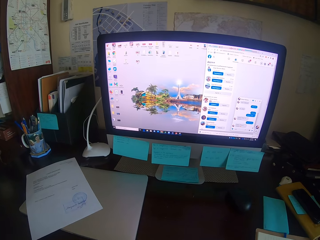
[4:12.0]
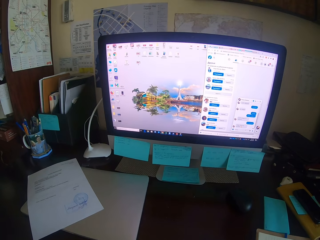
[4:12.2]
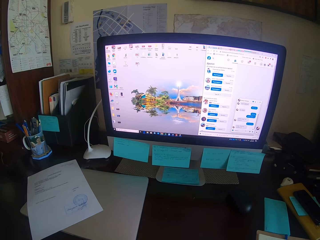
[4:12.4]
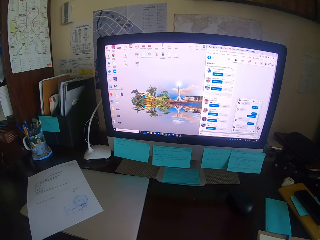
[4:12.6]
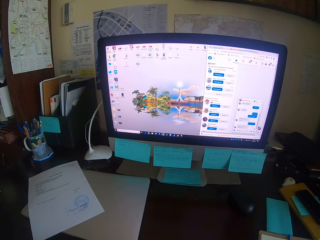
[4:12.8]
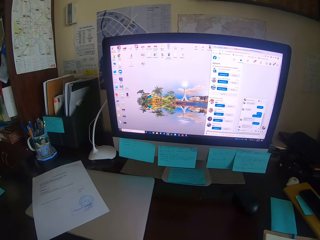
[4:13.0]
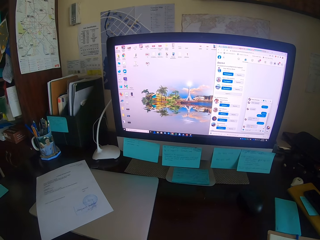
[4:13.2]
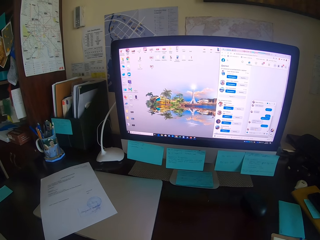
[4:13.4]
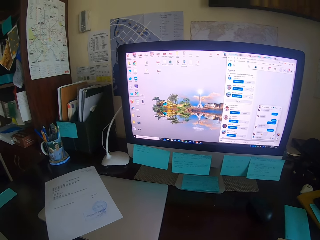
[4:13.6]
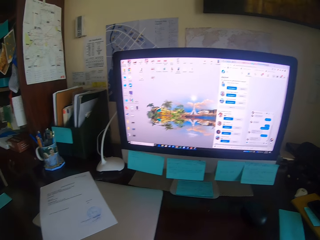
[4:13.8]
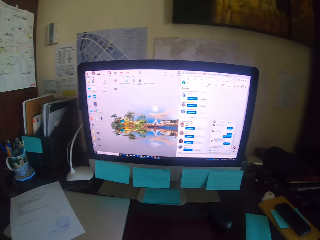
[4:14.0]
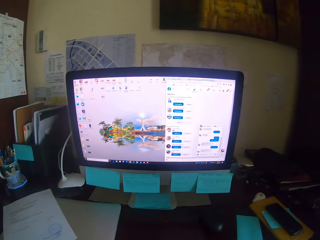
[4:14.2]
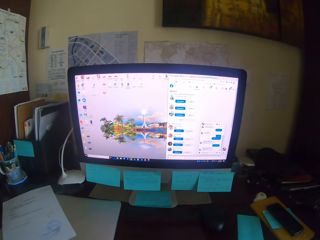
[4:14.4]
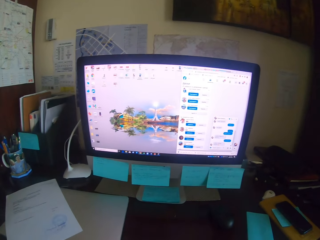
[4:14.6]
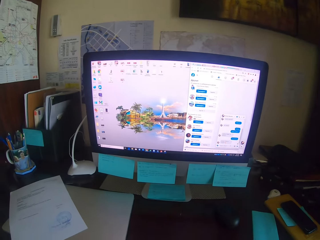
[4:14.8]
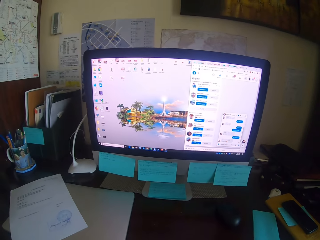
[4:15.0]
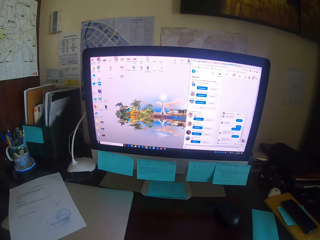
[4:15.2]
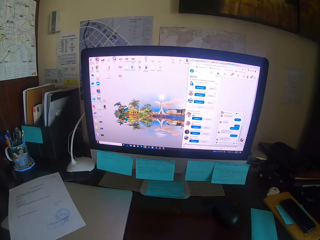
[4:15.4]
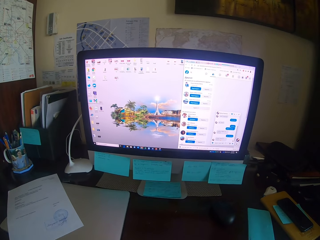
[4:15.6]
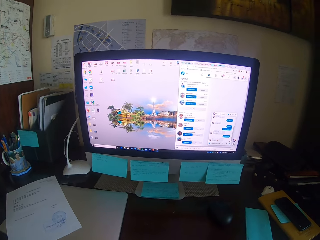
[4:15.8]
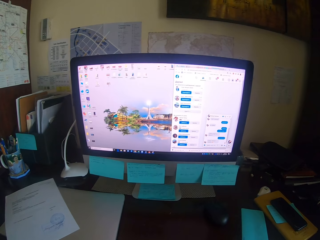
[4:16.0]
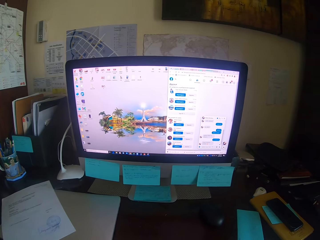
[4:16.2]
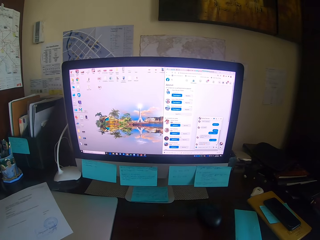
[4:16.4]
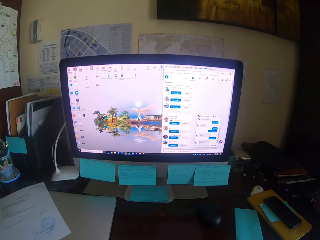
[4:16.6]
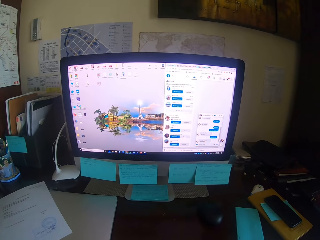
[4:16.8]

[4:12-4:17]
The camera wearer focuses on a computer.

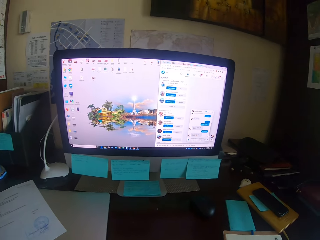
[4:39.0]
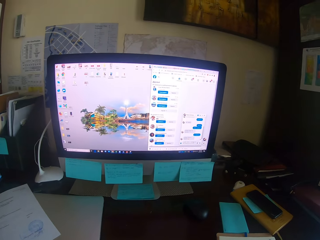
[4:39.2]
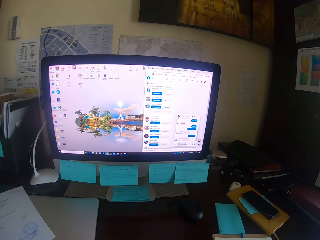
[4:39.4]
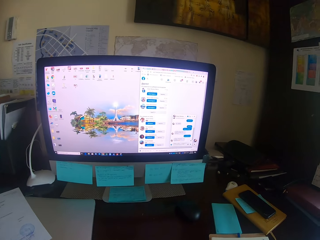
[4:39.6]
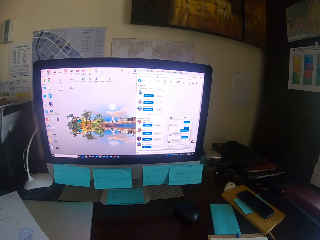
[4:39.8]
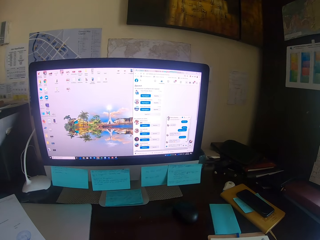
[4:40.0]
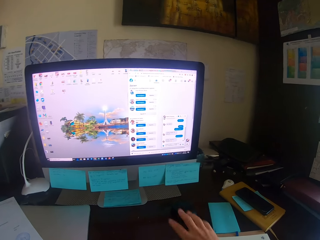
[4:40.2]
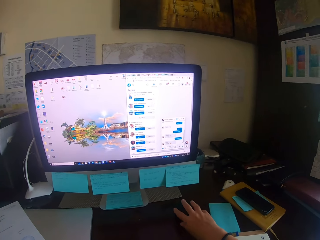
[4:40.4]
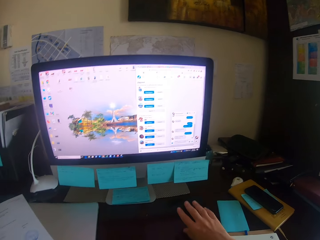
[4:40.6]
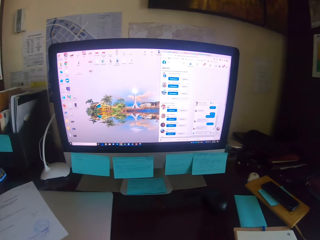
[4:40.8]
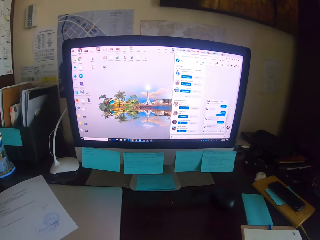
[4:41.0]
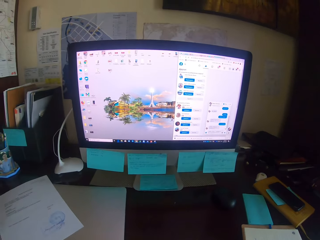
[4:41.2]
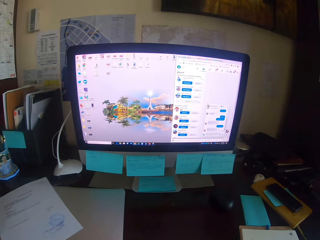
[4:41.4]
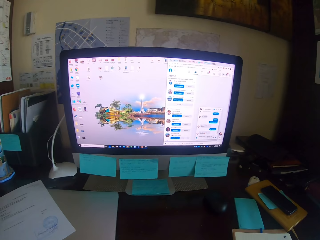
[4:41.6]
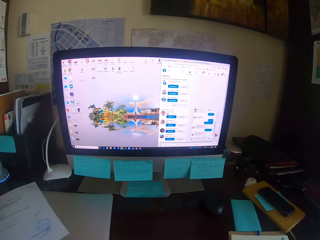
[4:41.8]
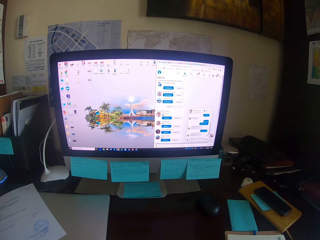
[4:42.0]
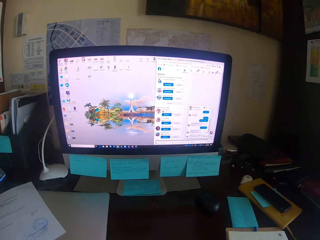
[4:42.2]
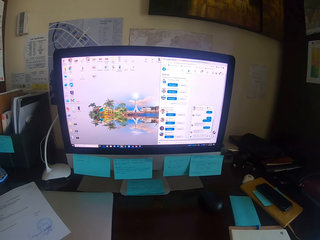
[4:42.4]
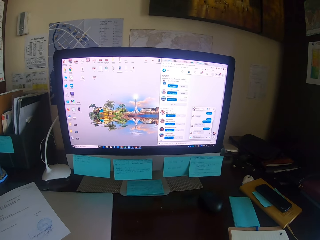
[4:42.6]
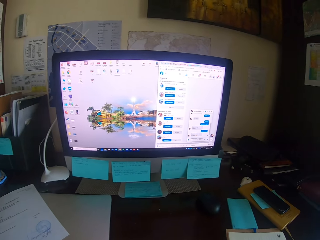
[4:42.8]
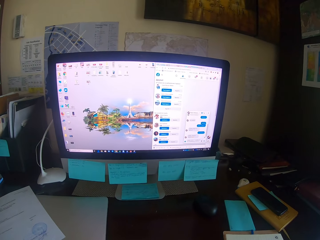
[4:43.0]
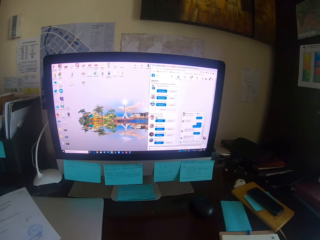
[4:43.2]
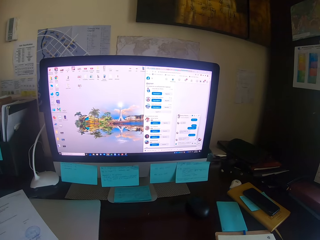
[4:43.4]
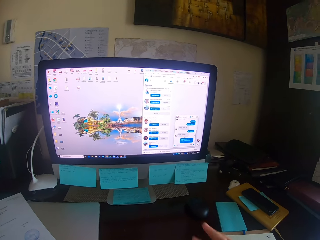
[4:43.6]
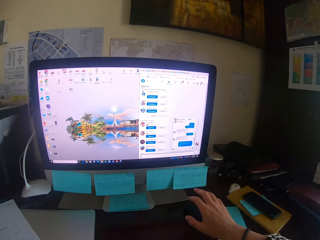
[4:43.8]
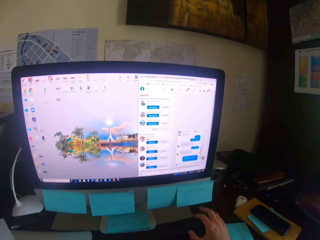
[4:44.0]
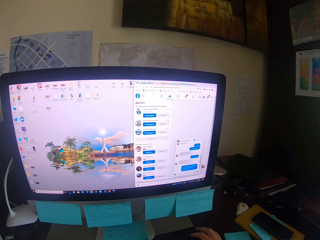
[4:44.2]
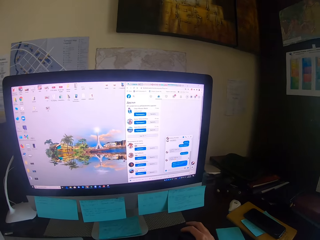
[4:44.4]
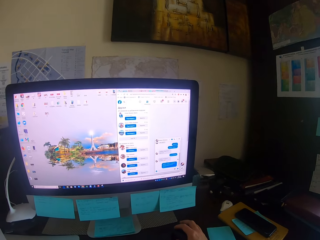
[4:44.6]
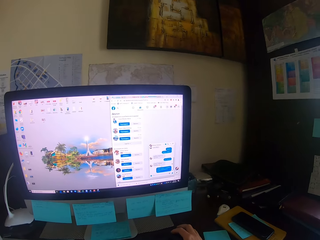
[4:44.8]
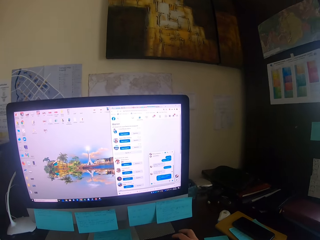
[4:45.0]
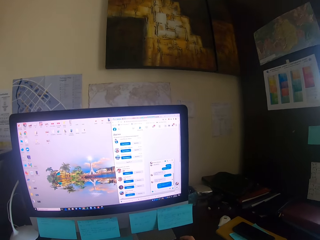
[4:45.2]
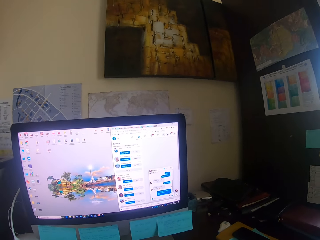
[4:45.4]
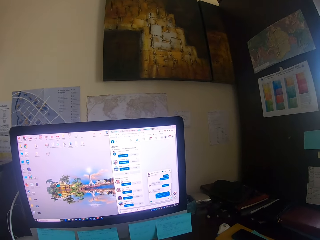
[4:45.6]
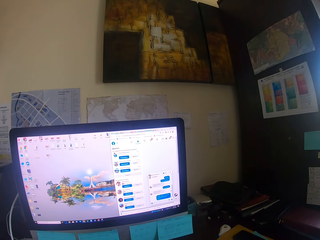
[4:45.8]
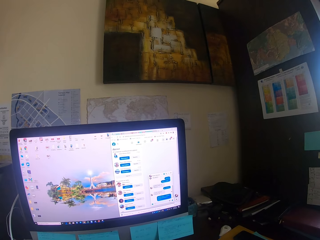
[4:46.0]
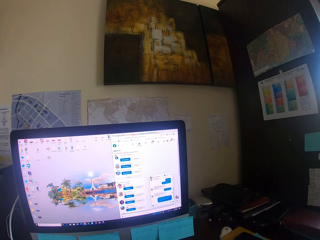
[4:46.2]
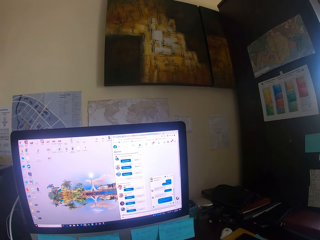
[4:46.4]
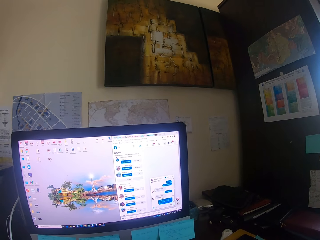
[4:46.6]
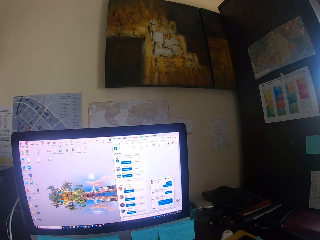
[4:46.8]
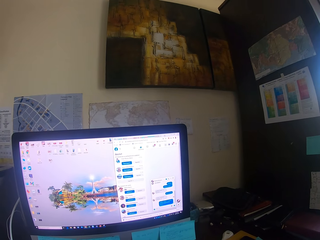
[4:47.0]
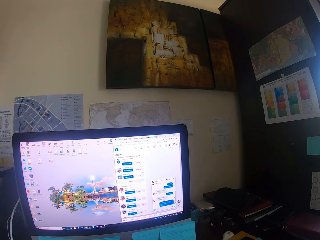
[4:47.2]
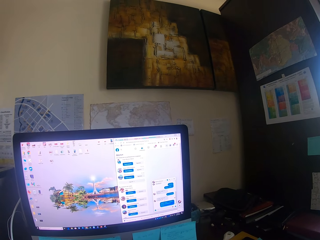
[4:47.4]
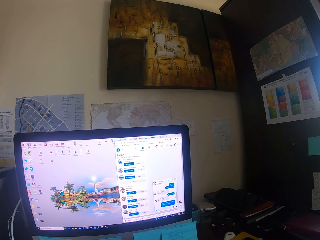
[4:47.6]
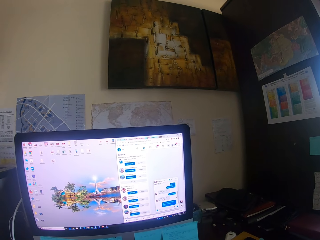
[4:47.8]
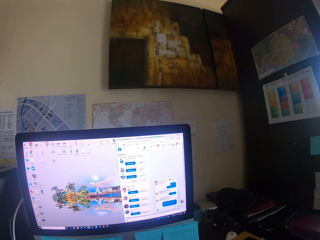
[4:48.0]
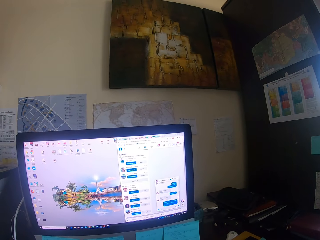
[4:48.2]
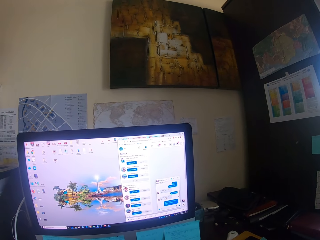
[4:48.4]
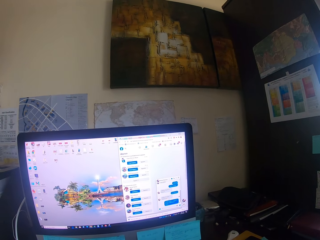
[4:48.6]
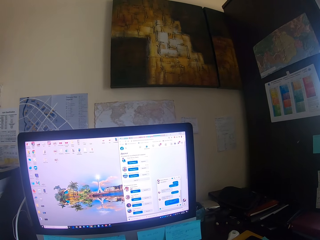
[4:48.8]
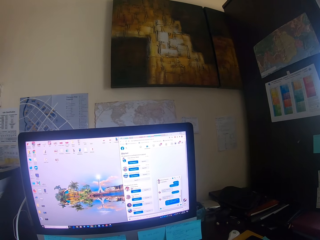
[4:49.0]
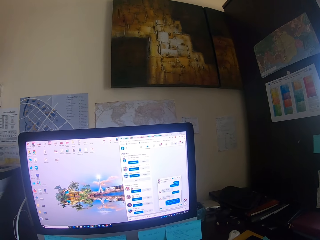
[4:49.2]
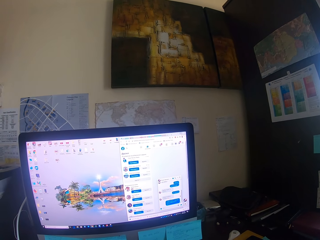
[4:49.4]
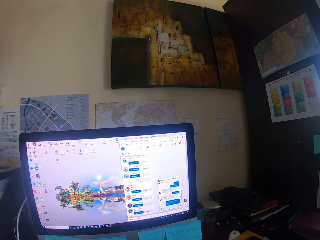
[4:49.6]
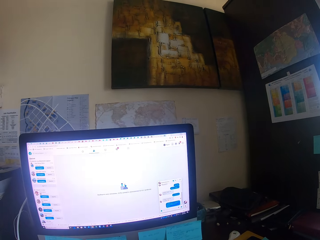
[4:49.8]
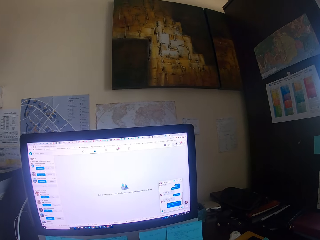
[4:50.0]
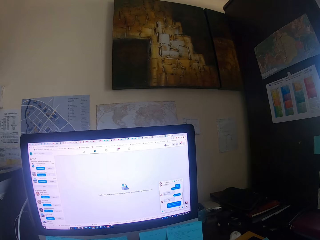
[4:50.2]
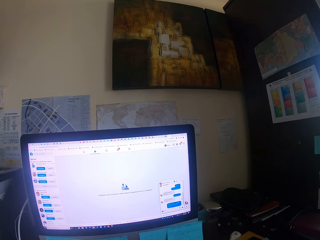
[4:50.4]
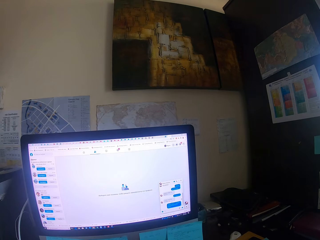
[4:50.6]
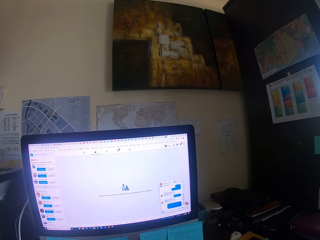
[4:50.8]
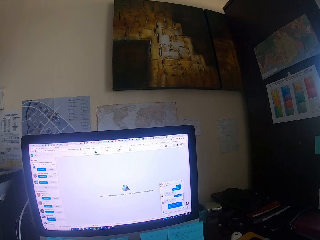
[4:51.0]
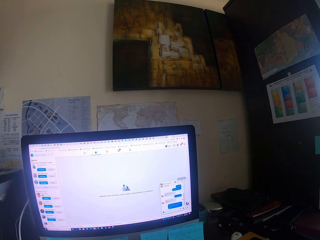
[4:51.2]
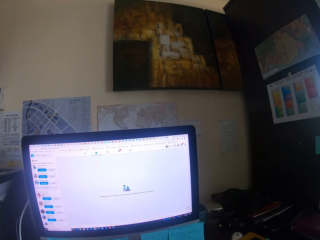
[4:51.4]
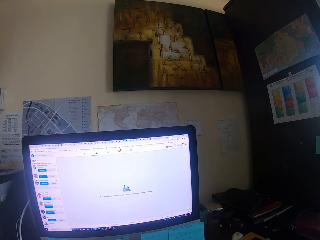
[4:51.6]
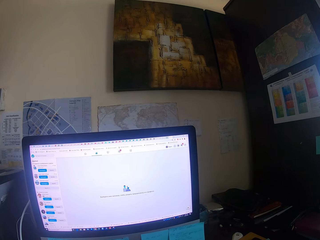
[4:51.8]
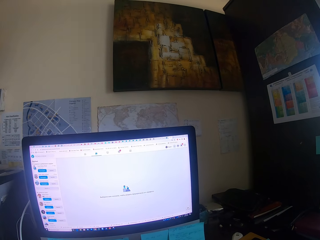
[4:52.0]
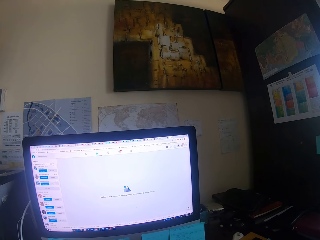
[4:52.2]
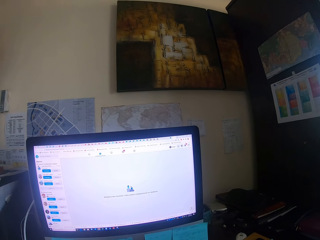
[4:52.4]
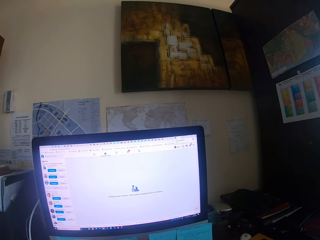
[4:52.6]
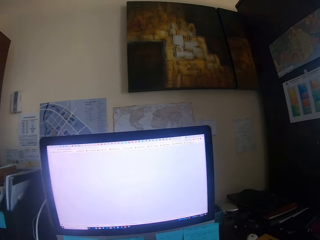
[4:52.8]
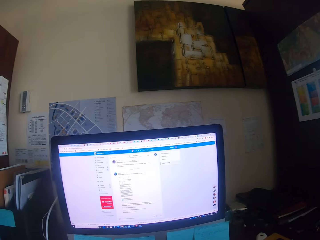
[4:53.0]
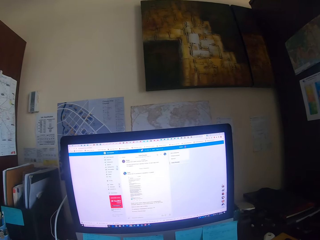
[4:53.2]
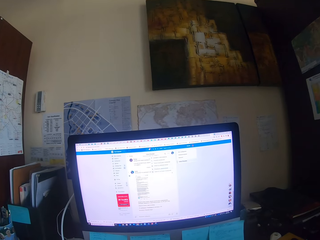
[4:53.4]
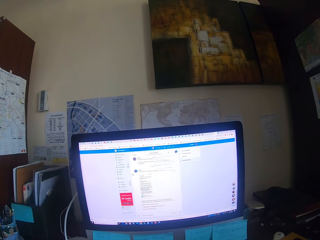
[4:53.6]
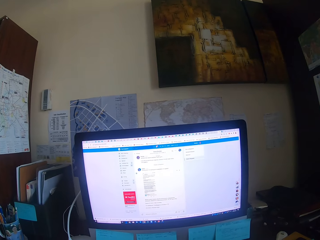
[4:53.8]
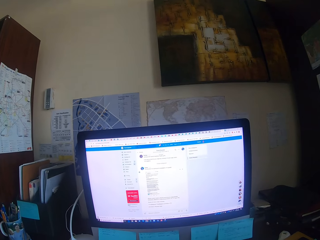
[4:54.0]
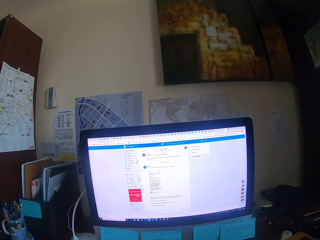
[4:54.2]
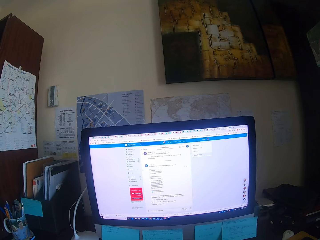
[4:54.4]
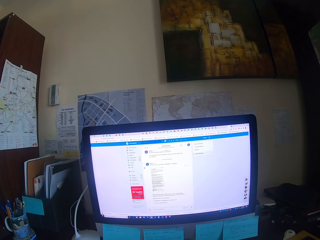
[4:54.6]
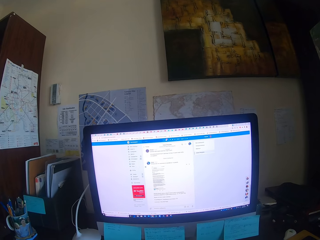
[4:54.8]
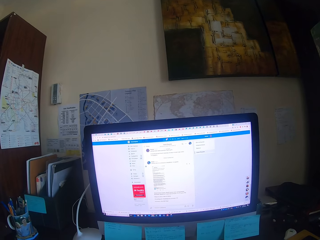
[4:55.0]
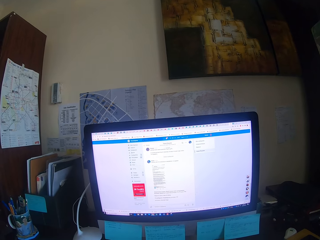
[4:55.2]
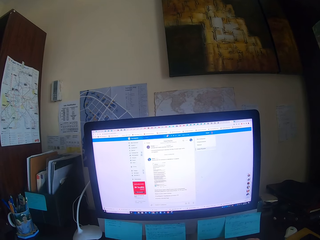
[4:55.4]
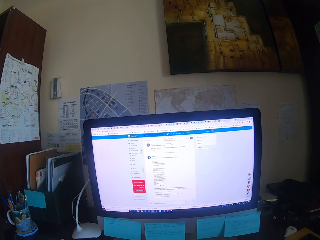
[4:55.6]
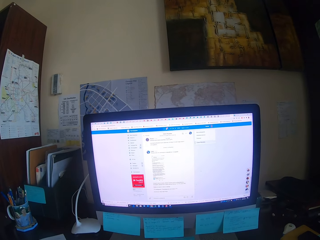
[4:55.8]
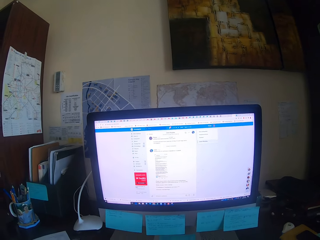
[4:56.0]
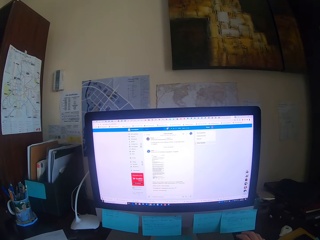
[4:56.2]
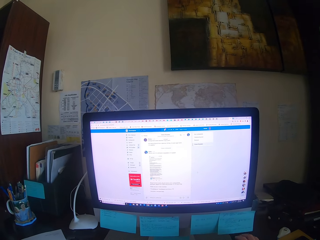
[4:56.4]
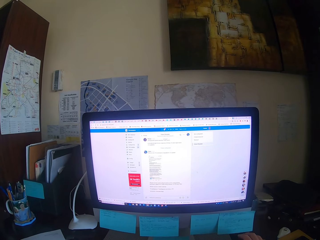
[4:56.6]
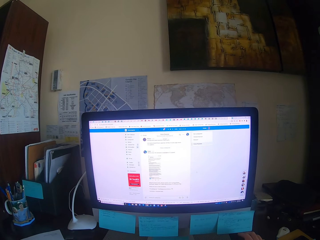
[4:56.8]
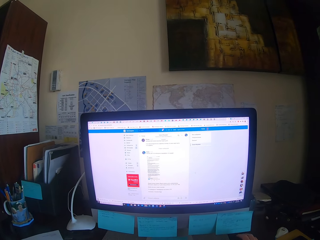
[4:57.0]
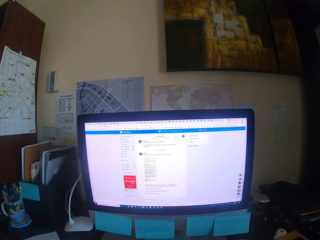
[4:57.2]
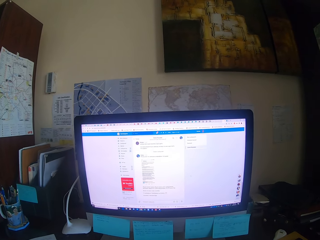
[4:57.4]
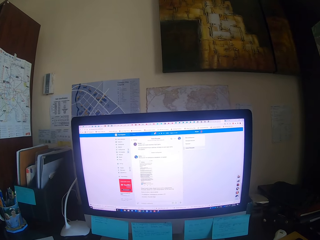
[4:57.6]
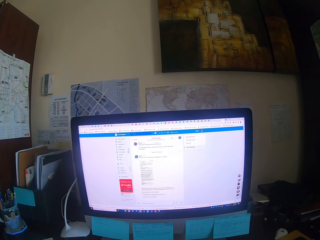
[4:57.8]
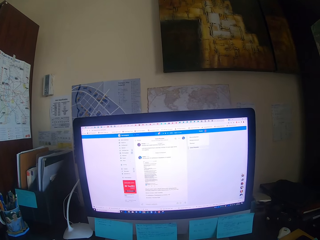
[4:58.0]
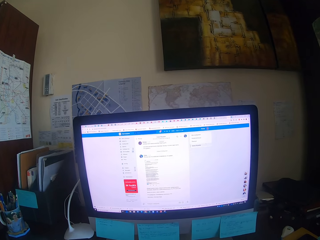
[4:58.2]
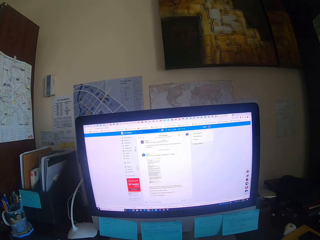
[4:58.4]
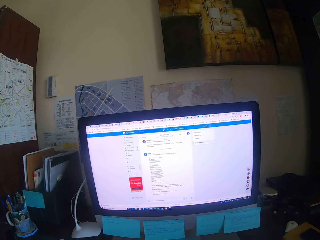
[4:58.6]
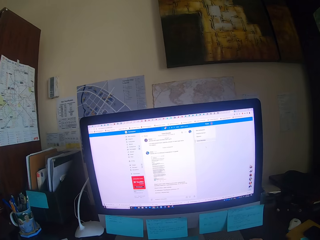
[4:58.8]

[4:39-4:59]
The camera wearer touches a mouse. They type on the keyboard. They hold the mouse. They focus on a computer. They operate the desktop. They type on the keyboard.
